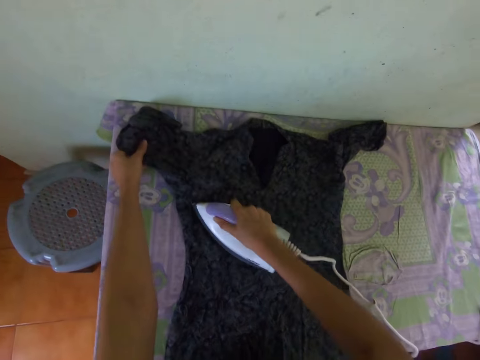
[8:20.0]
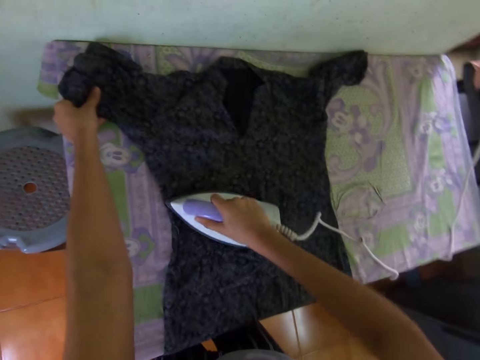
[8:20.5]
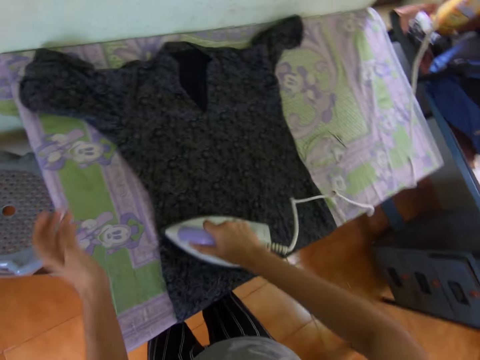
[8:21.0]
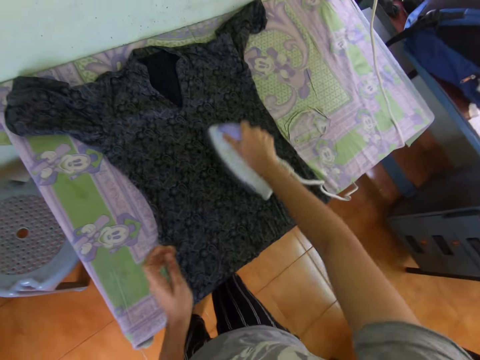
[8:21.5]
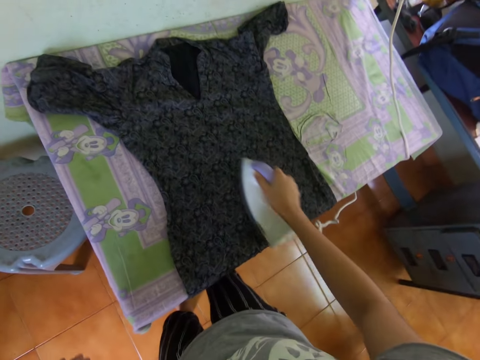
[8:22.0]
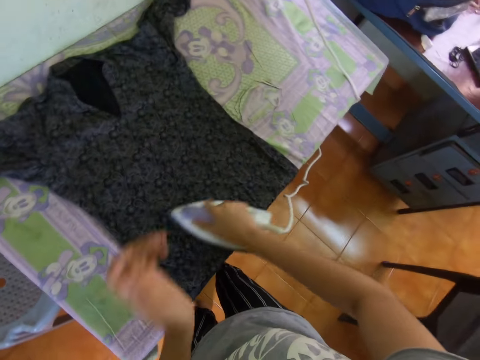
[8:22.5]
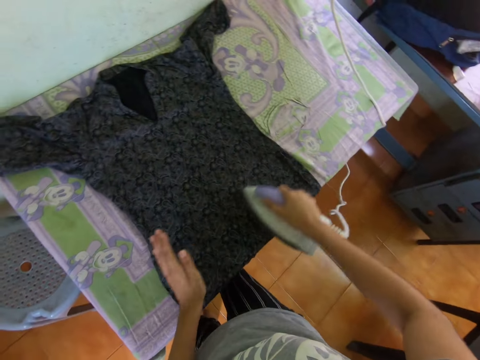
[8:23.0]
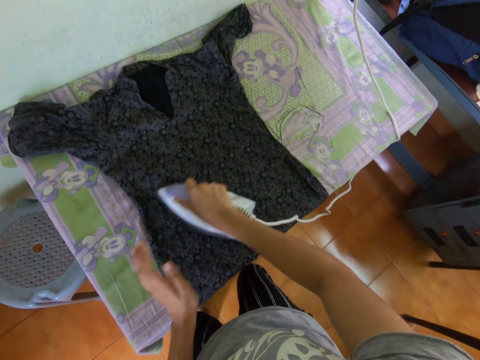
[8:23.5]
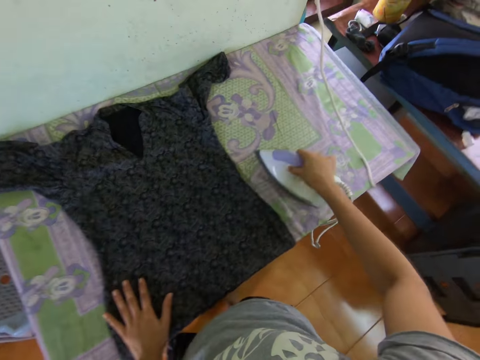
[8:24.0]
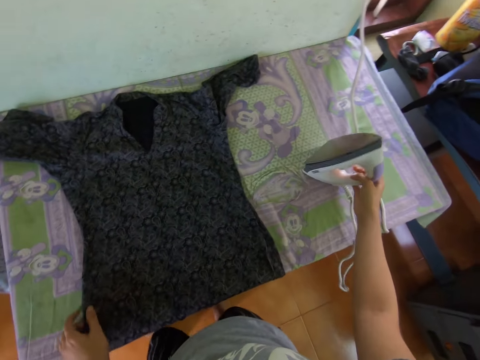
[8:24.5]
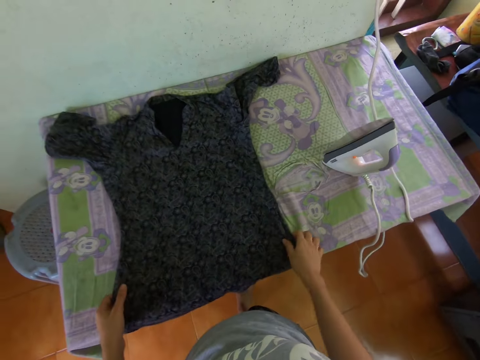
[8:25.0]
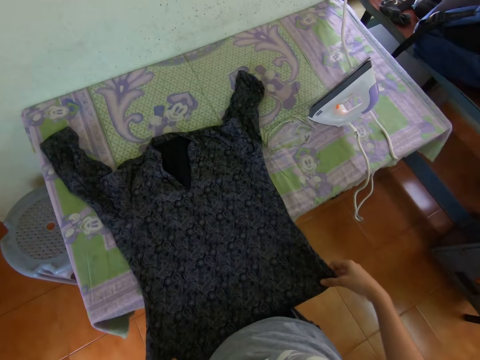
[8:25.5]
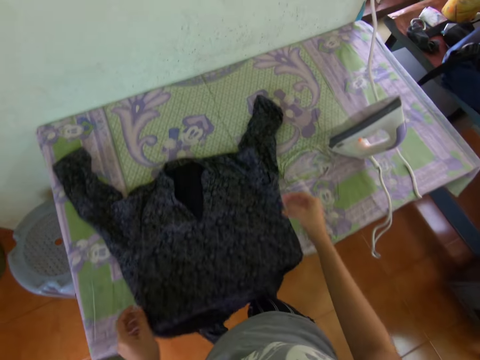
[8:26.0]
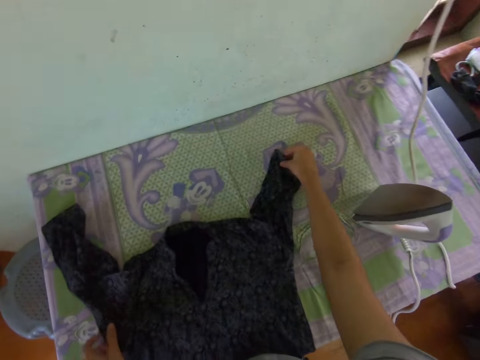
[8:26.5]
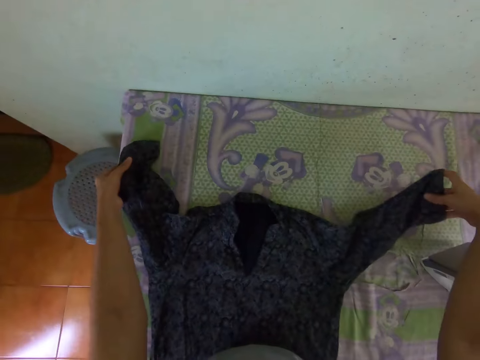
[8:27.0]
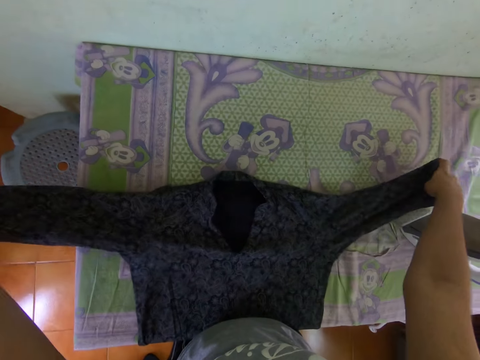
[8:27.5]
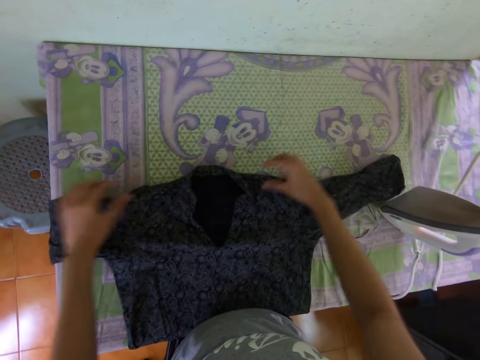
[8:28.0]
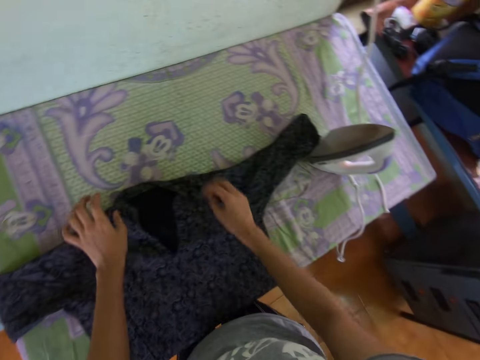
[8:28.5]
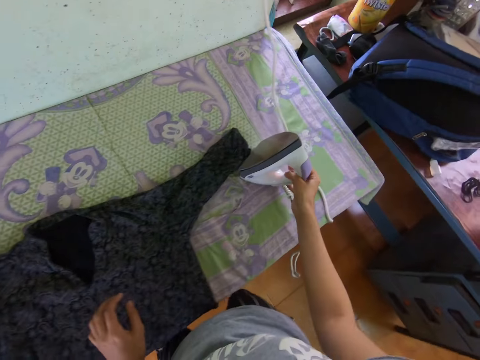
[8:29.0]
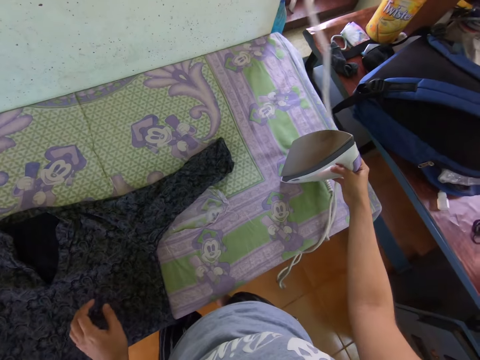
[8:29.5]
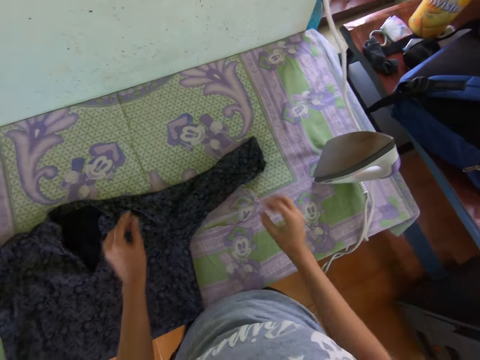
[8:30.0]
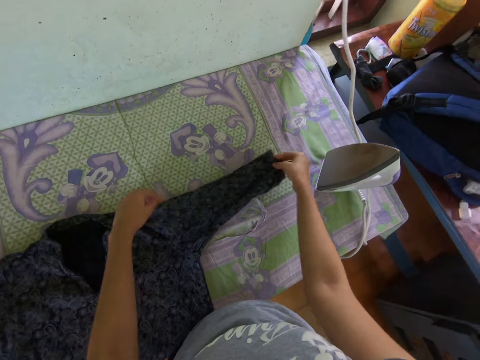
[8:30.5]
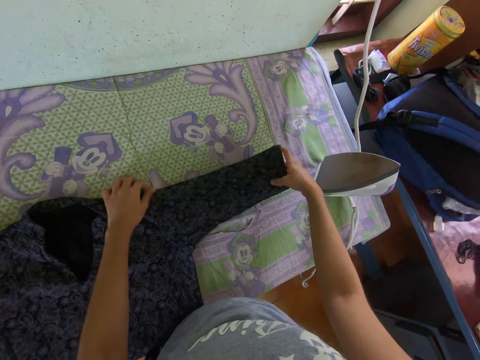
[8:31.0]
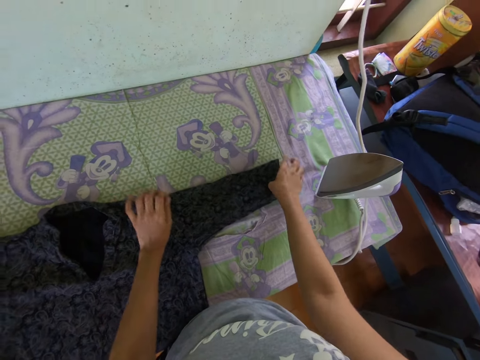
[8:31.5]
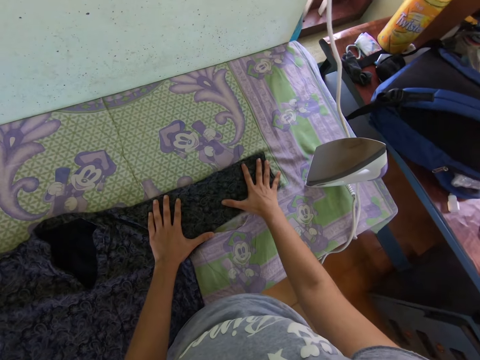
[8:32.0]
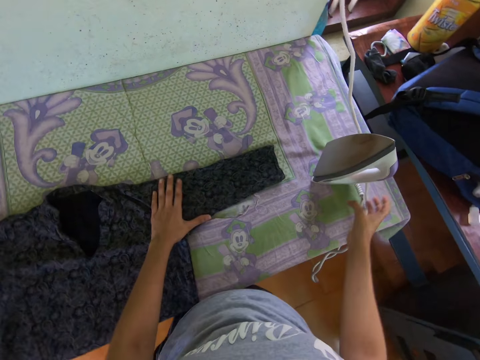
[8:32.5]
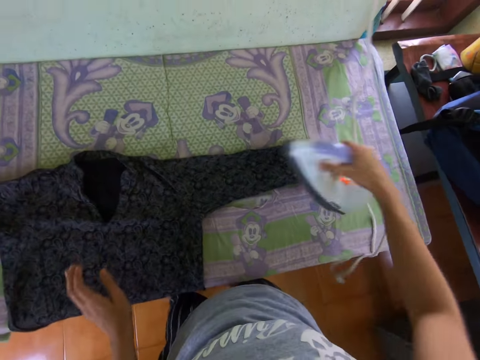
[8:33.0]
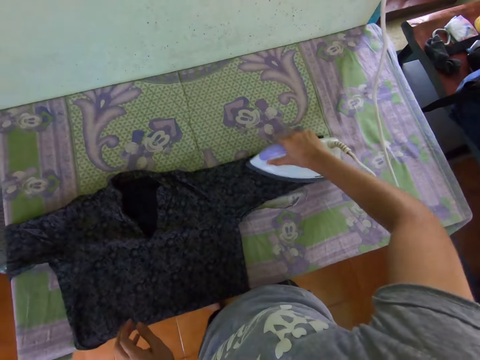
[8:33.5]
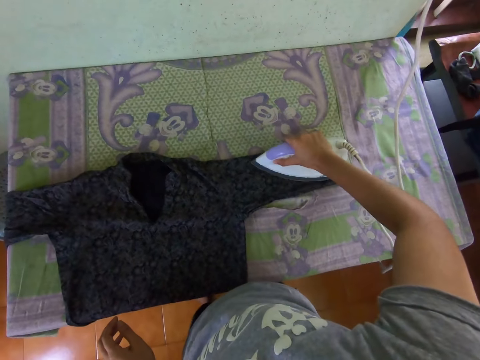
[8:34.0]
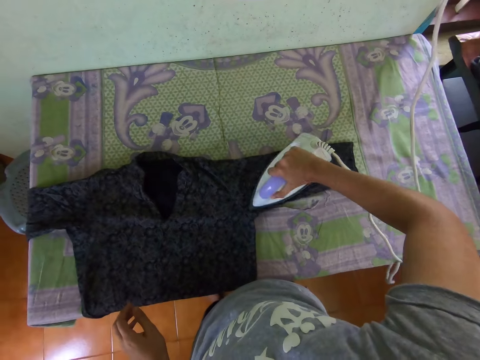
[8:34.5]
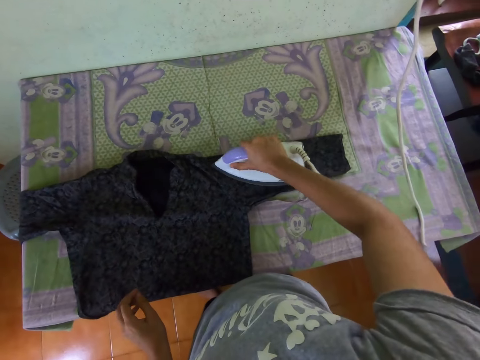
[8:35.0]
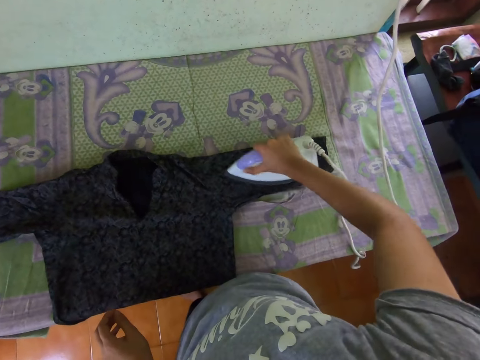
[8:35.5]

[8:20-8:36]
The camera wearer places the iron box on the ironing table. They move the dress or cloth on the table. They spread the dress on the table. They move the iron box on the table. They adjust the cloth. They spread the dress on the table. They pick the iron box from the table and iron the dress with the iron box.

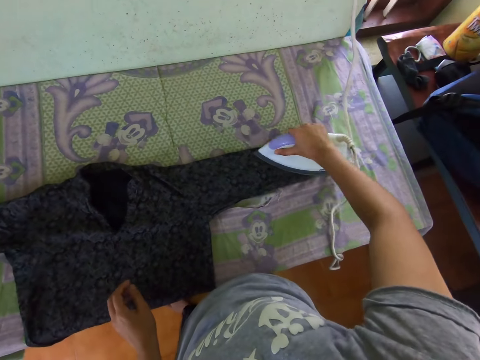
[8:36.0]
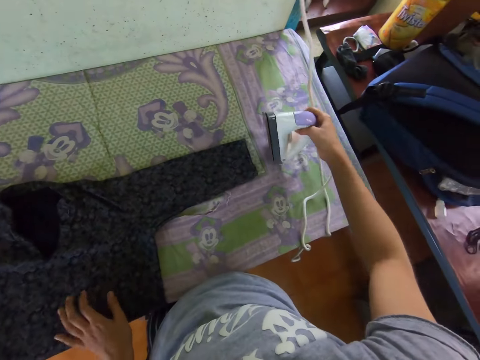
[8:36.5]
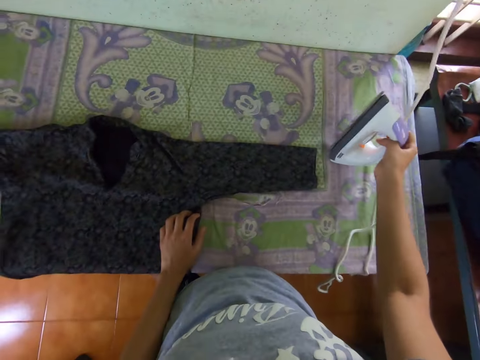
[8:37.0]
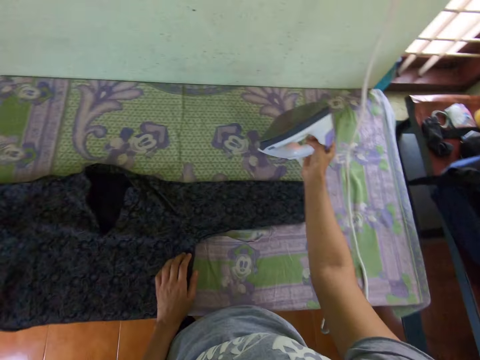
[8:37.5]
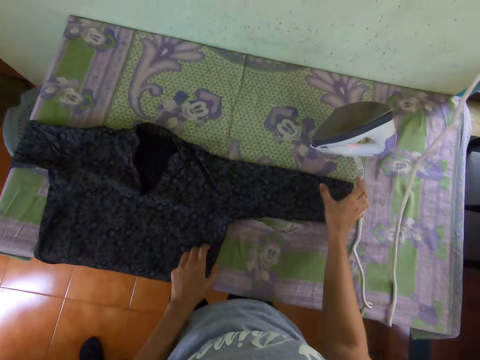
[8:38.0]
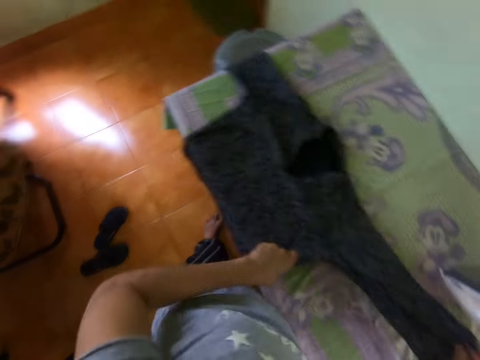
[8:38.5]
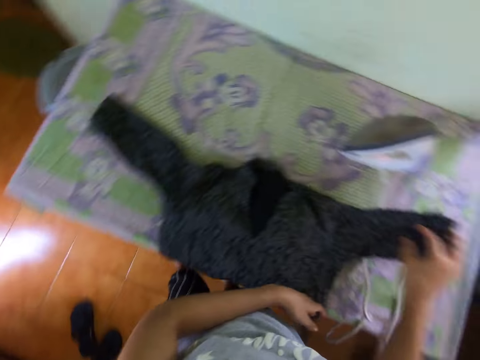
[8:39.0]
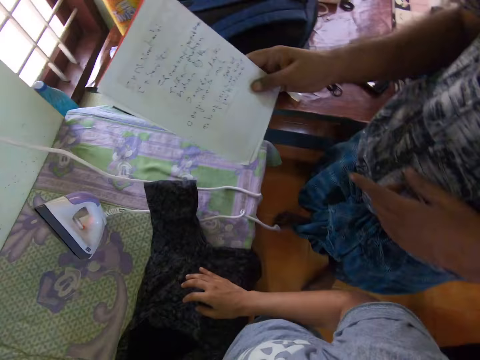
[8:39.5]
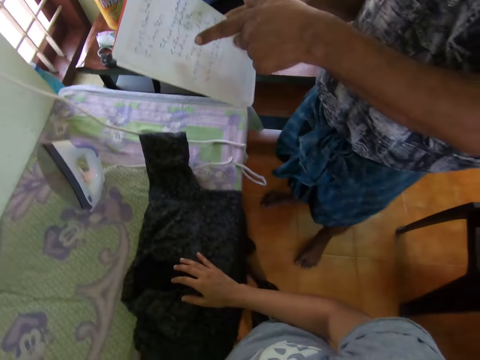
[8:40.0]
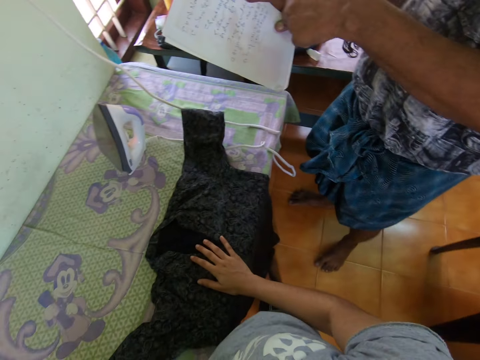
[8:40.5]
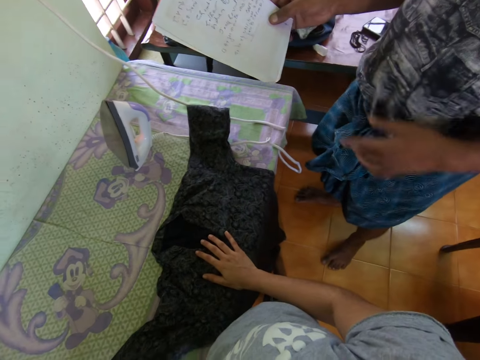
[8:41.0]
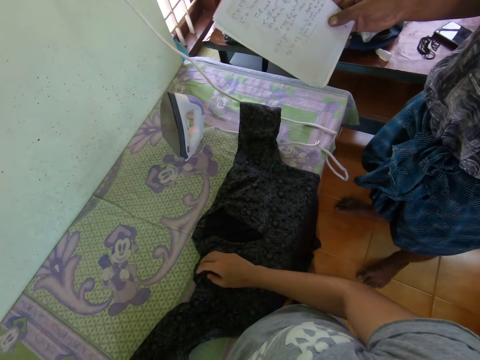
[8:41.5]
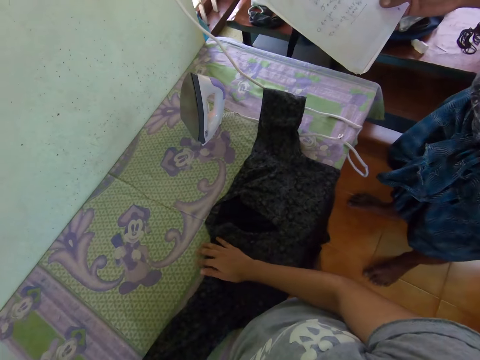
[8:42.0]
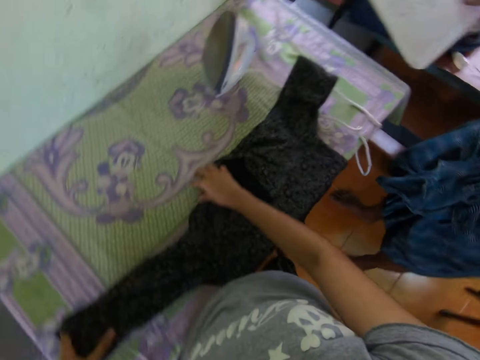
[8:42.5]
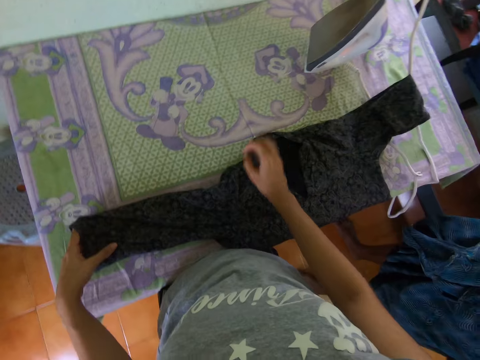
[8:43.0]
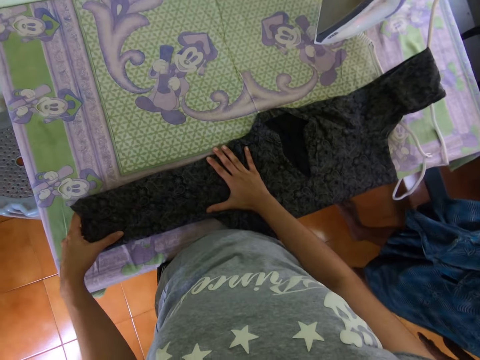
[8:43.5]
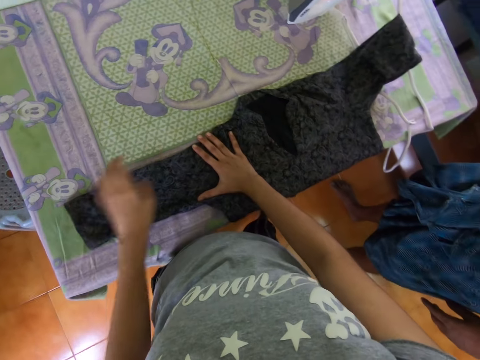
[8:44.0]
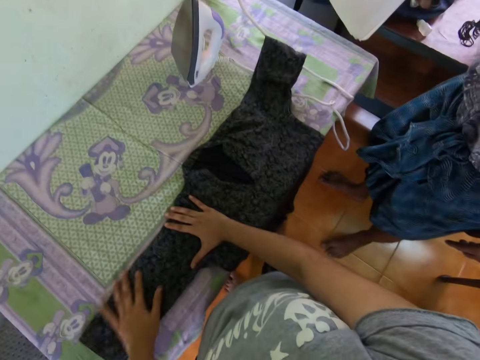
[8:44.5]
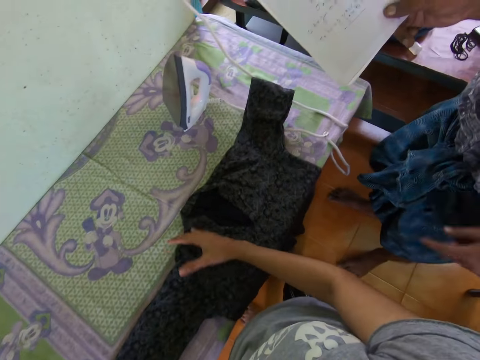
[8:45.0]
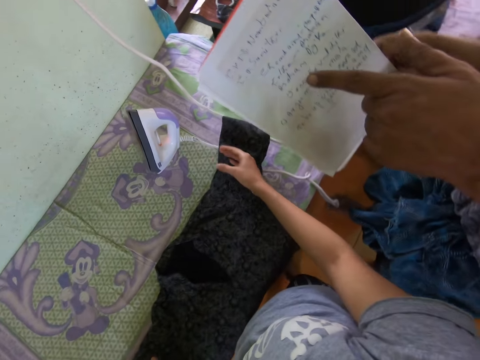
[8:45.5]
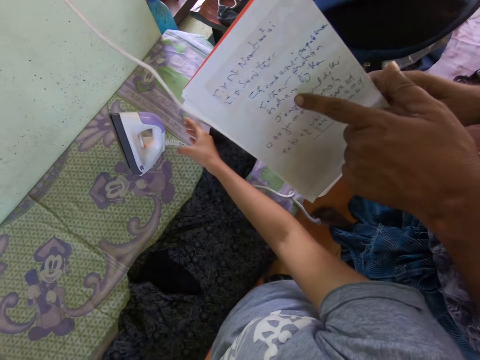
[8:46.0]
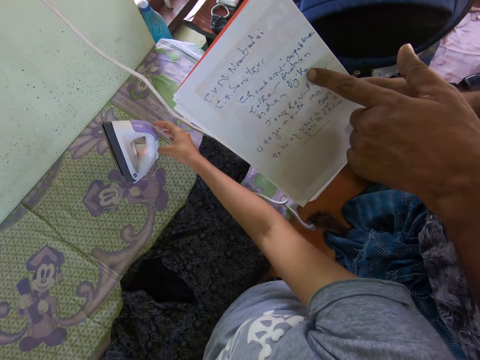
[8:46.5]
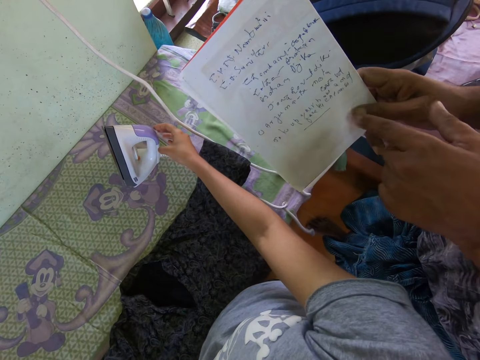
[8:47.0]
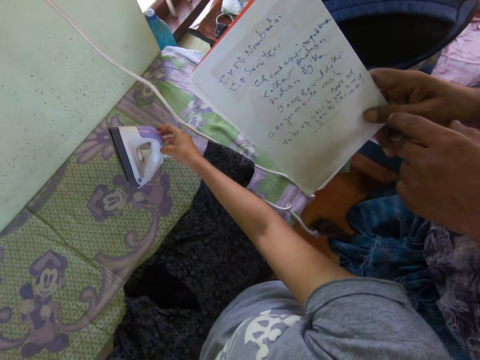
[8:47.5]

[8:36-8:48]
The camera wearer puts the ironing box on the ironing table. They adjust the cloth. They move the dress on the table. A man does a hand gesture. The camera wearer looks at the man. The man shows a paper to the camera wearer. The camera wearer adjusts the cloth. They spread the dress on the table. They look at the man. The man does a hand gesture. The man speaks to the camera wearer.
